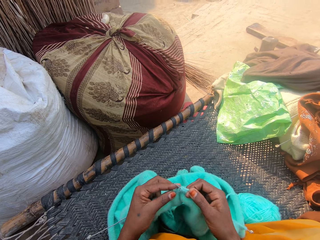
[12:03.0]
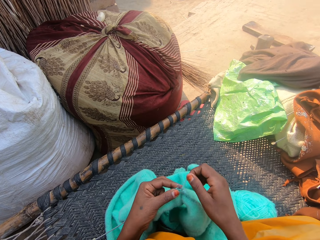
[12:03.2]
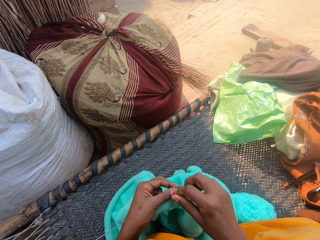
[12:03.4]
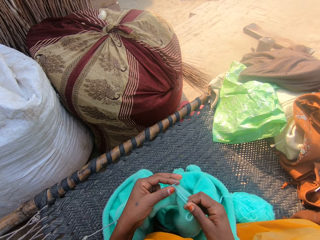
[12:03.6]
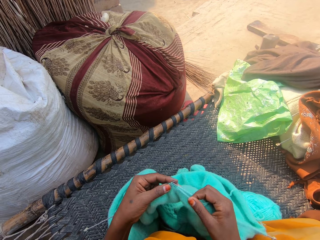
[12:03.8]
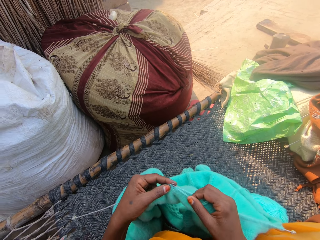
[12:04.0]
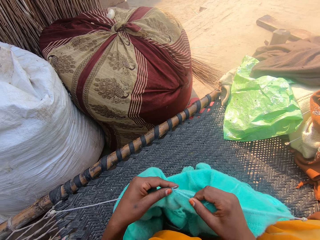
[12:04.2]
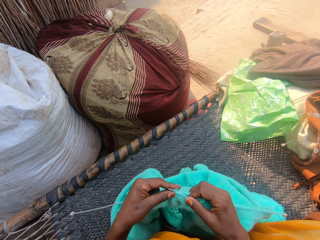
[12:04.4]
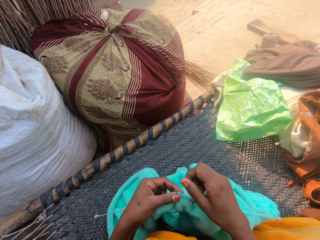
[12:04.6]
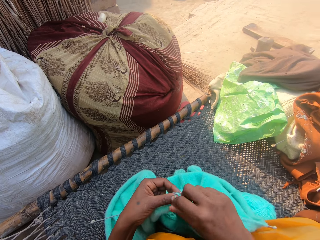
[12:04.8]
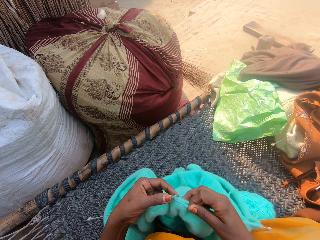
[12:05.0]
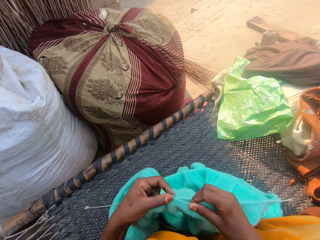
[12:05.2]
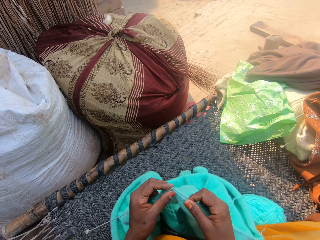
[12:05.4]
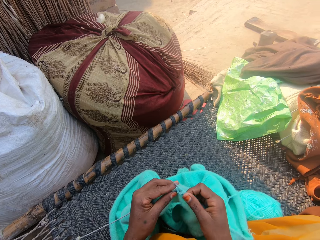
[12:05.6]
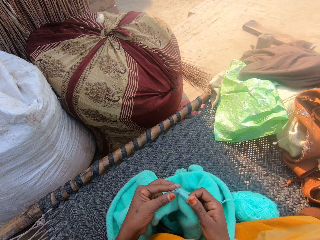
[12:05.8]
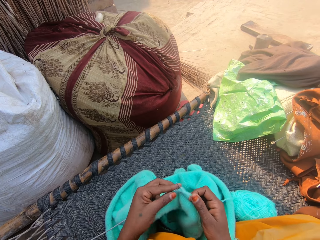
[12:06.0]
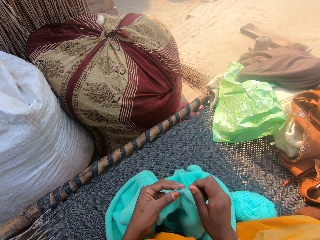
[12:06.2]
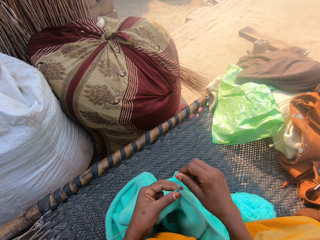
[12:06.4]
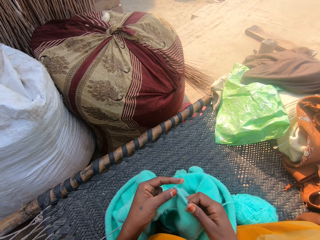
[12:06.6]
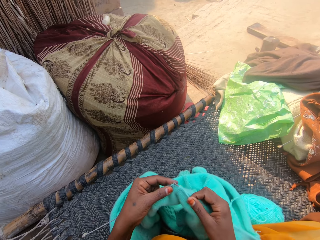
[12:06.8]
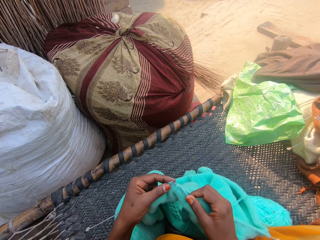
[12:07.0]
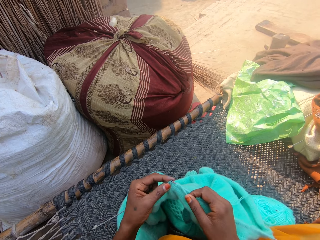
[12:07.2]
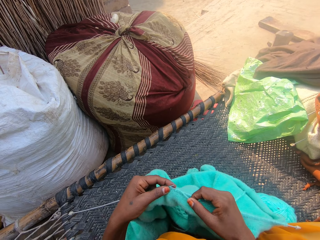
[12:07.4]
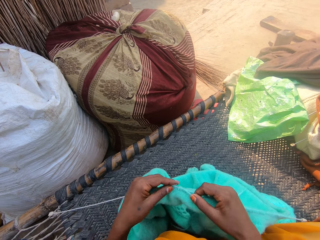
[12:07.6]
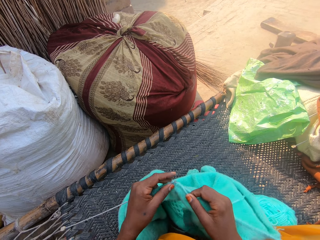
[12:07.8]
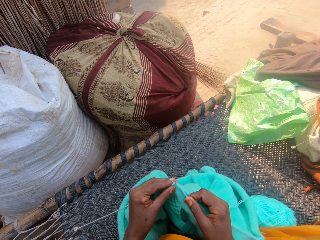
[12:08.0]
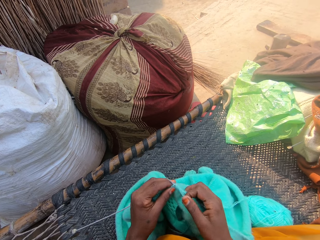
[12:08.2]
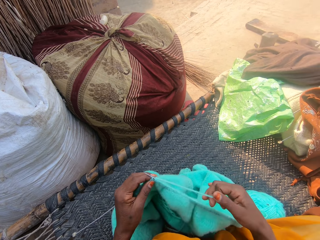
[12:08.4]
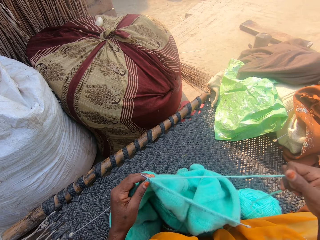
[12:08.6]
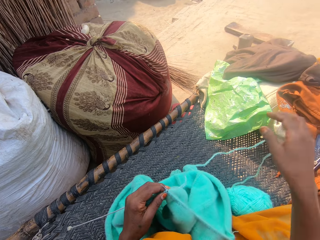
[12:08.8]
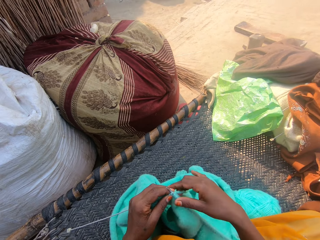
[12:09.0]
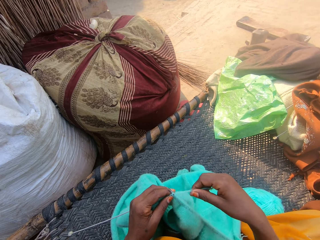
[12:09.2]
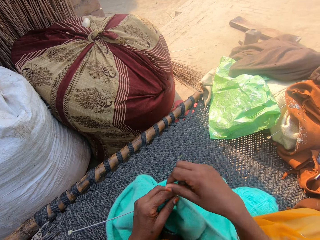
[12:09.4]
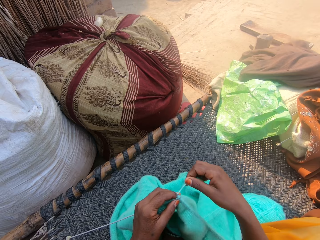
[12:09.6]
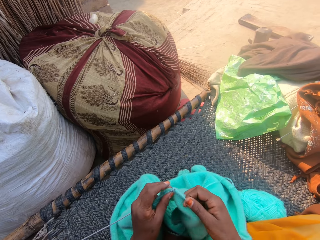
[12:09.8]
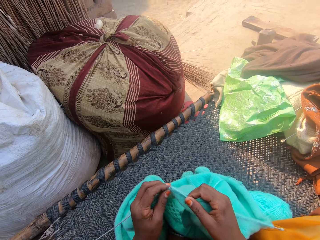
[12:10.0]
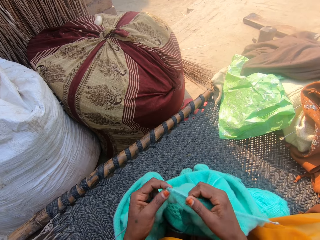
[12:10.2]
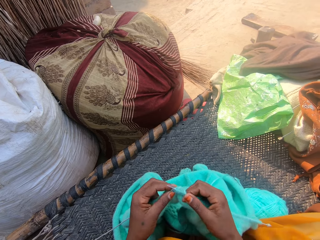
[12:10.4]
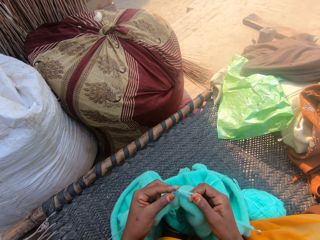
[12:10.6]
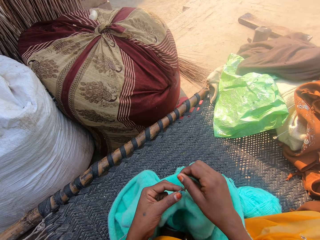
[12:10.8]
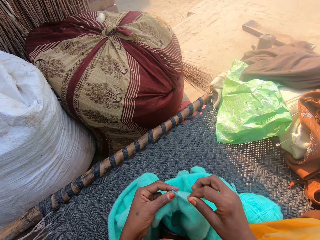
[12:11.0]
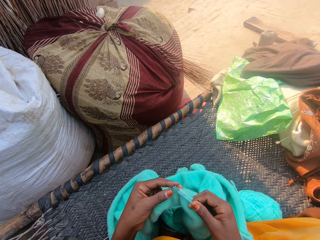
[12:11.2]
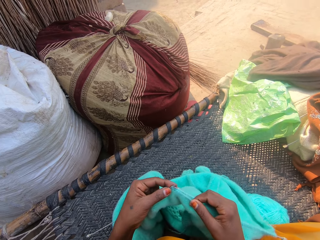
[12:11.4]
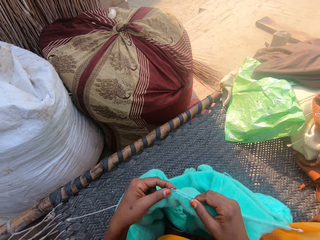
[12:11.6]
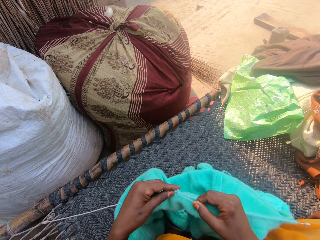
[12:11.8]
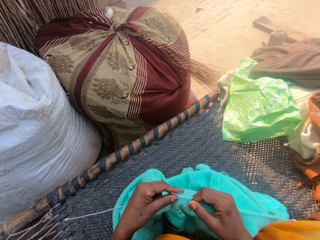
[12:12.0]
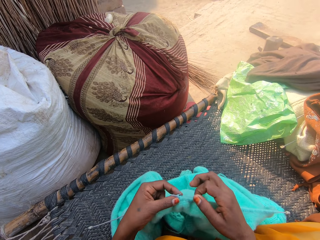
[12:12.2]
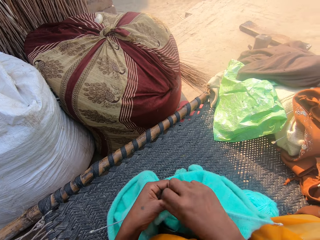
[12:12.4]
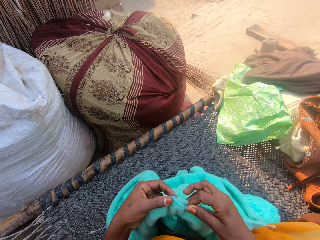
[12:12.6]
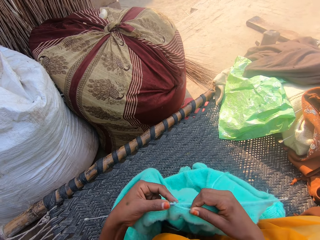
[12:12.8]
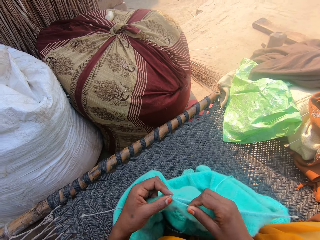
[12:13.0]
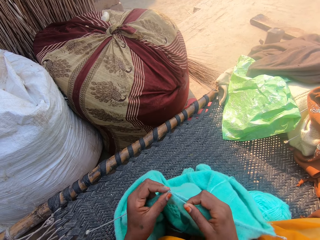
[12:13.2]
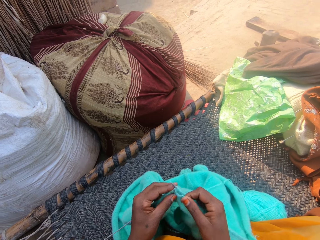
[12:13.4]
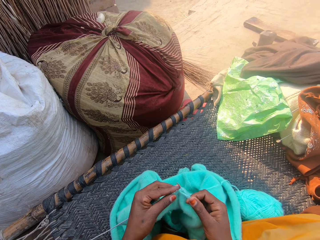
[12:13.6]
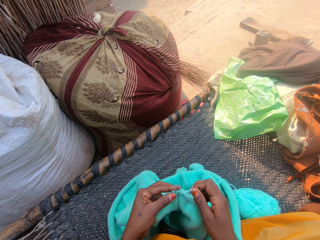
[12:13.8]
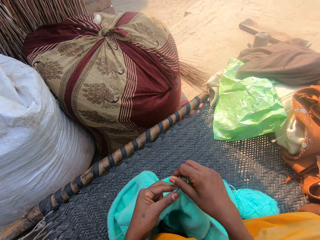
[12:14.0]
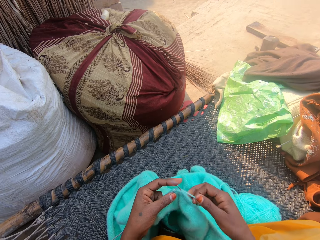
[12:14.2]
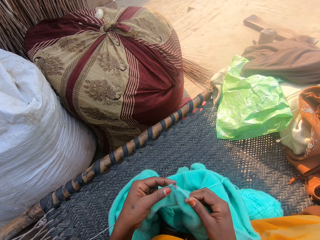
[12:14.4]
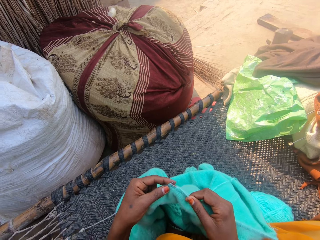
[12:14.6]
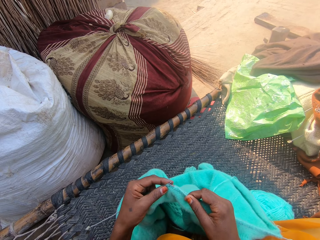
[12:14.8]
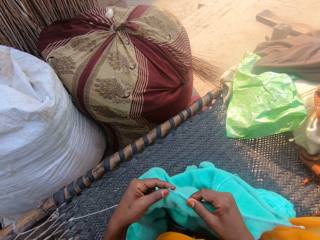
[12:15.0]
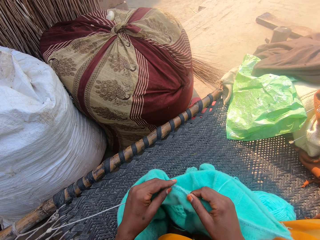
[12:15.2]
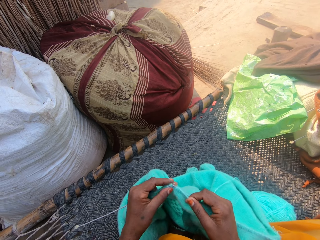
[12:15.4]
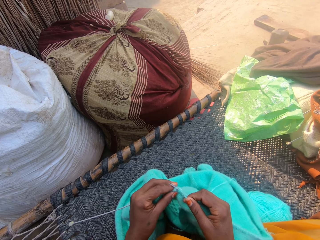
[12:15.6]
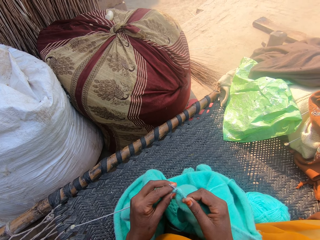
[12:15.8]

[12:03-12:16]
The camera wearer pushes the yarn. They sew the piece of cloth with the sewing needles.

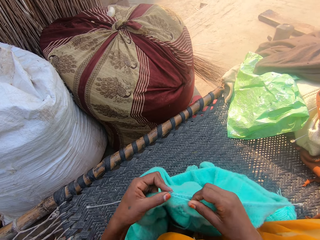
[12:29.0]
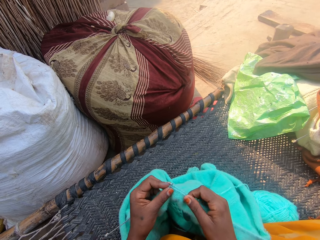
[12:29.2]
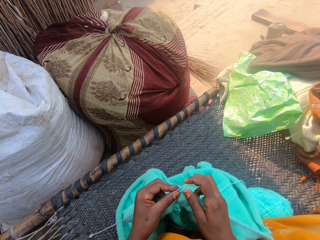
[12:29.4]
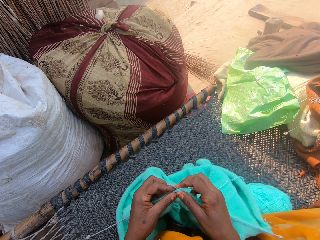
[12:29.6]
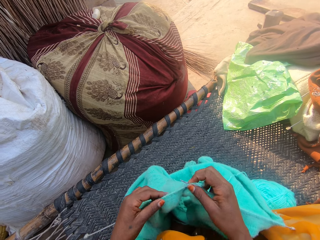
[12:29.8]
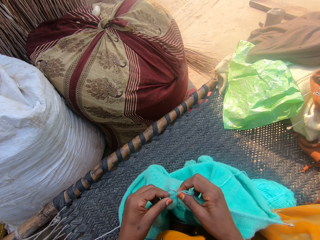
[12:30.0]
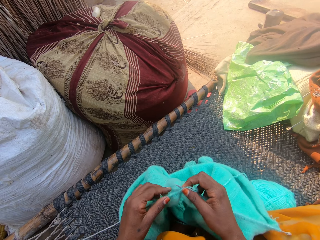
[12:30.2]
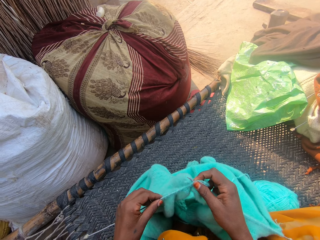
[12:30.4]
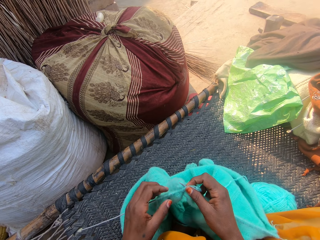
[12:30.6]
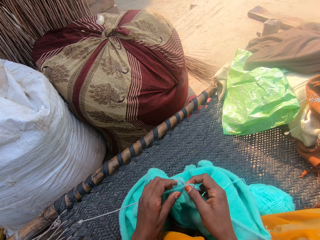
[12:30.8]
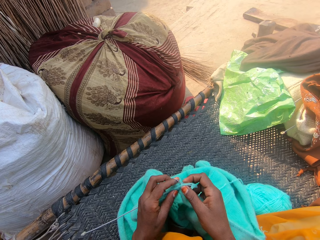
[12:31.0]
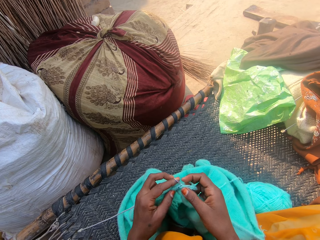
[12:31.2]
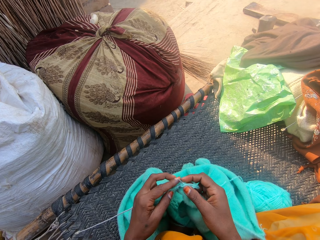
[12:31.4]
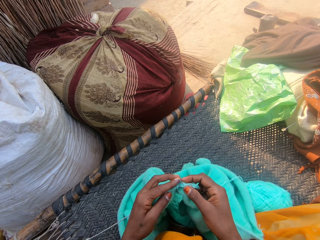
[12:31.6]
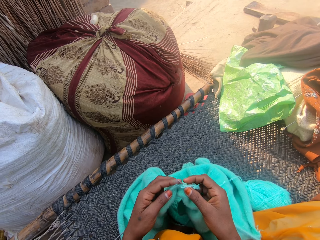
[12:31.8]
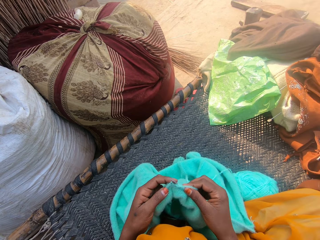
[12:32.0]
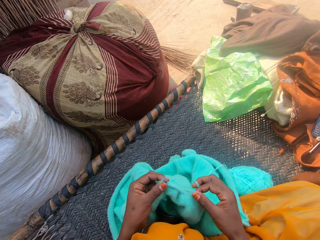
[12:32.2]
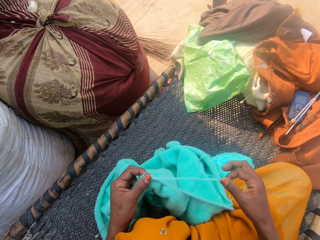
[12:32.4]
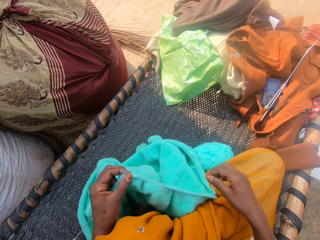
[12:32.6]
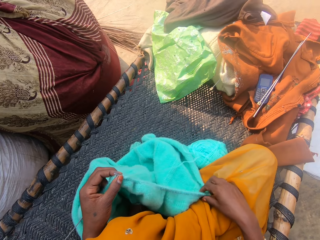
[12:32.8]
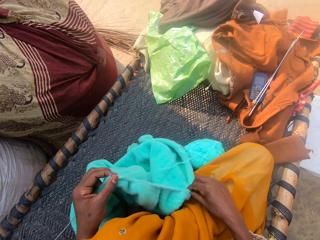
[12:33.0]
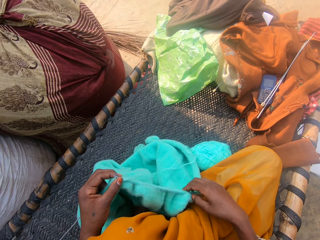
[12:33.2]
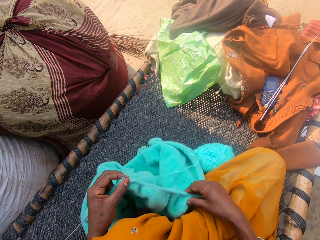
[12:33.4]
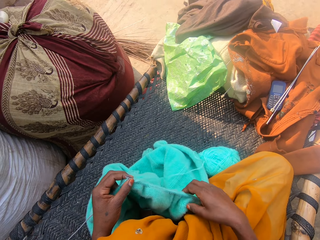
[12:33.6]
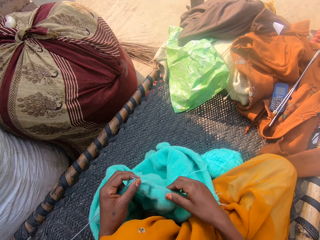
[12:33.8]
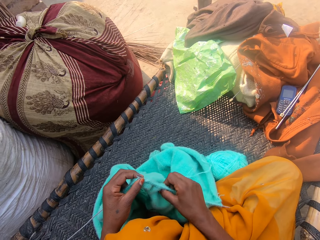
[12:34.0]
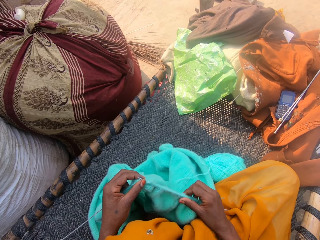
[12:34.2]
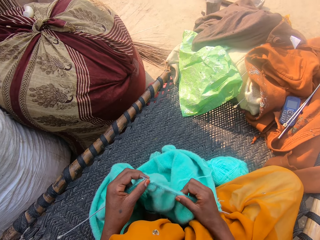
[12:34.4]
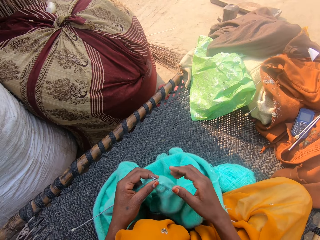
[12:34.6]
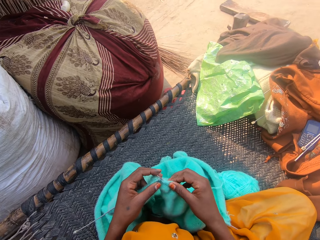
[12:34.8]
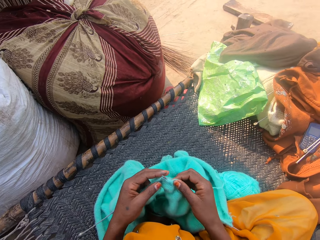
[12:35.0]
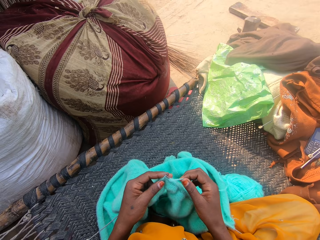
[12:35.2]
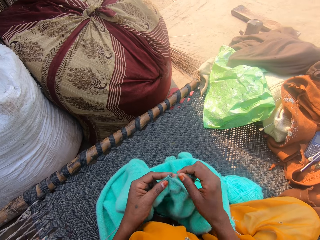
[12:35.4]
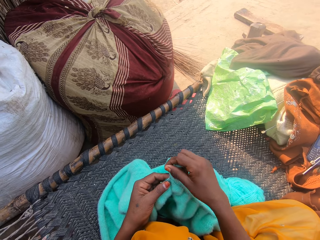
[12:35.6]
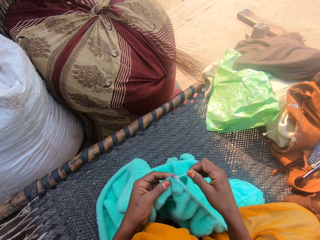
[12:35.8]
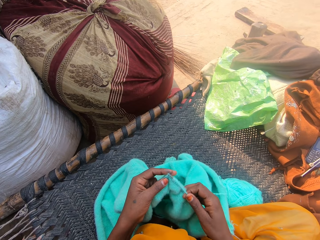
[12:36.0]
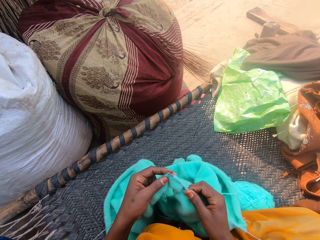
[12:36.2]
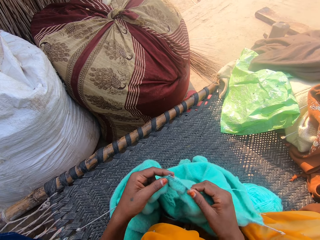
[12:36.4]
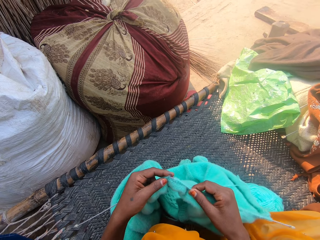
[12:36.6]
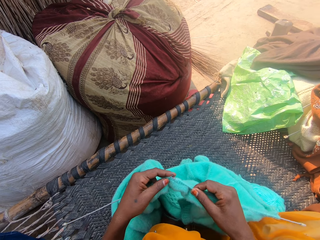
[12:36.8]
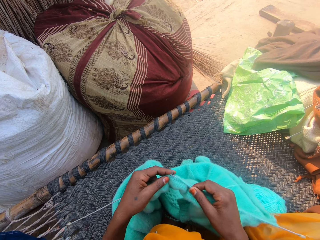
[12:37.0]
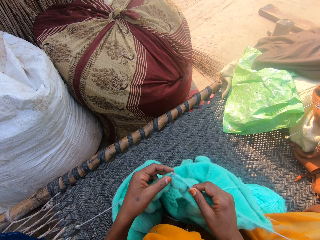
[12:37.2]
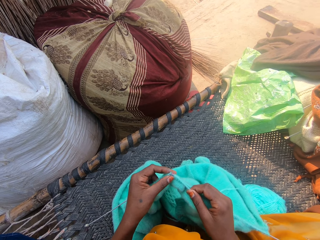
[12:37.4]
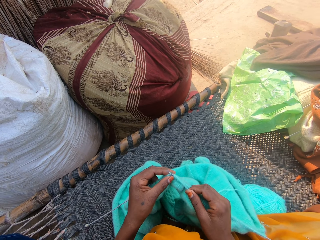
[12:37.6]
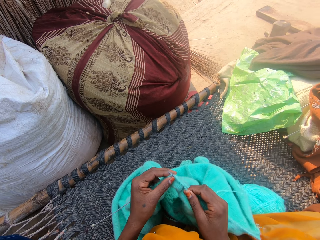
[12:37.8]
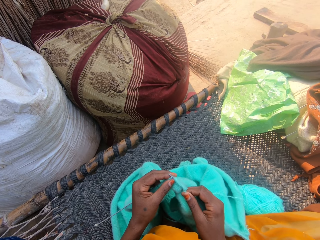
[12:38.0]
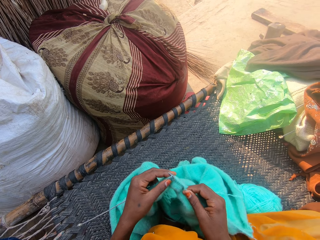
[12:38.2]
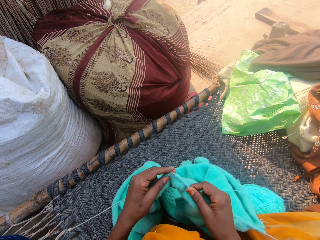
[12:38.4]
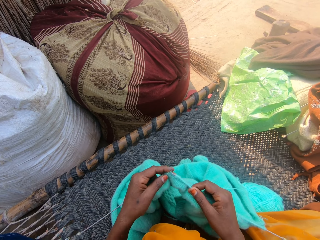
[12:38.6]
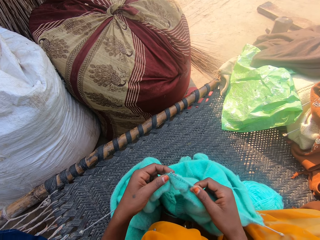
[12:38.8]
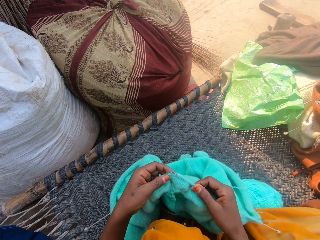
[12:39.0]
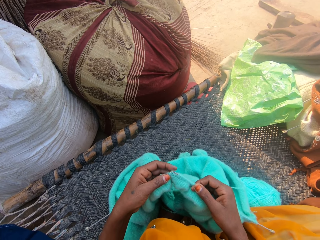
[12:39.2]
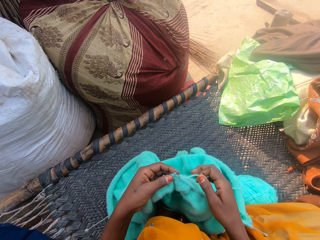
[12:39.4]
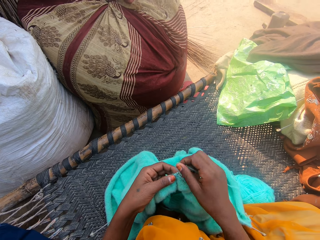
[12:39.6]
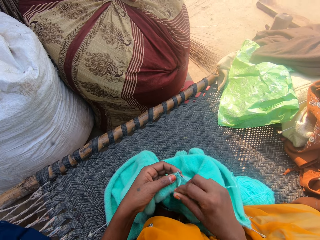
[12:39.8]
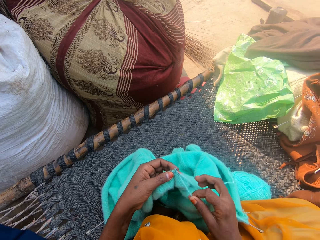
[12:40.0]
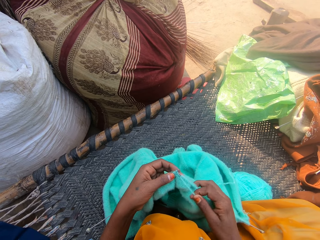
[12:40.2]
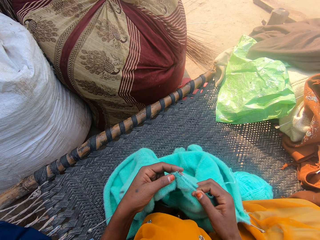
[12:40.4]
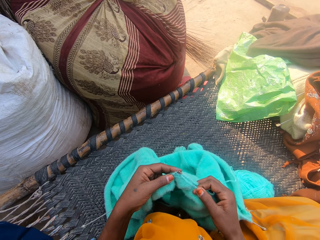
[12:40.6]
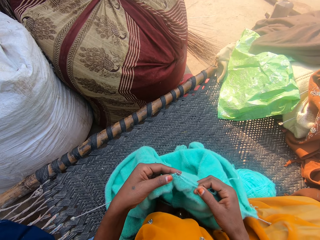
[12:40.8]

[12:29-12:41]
The camera wearer pushes the piece of cloth on the sewing needle. She pulls the yarn. She adjusts the crochet with her right hand. She pushes the piece of cloth on the sewing needle. She crochets with the yarn. She sews the piece of cloth with the sewing needles.
